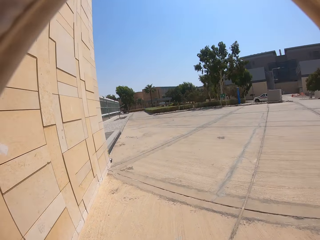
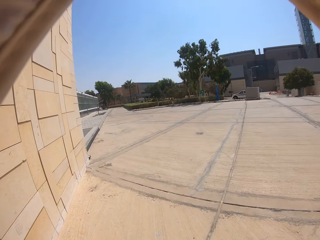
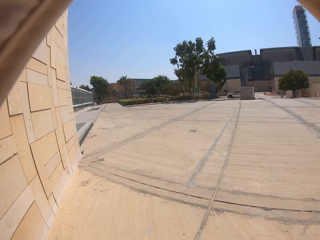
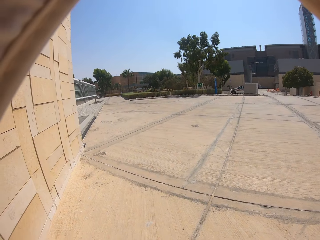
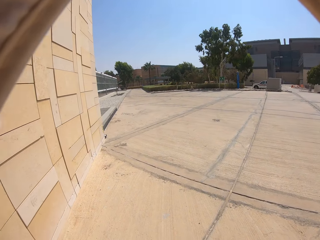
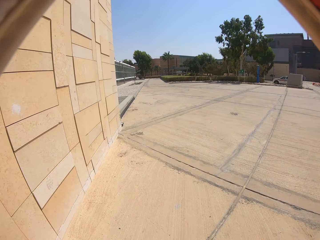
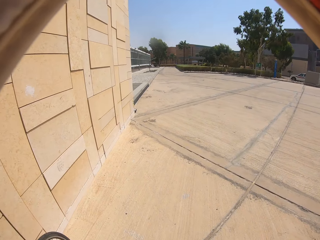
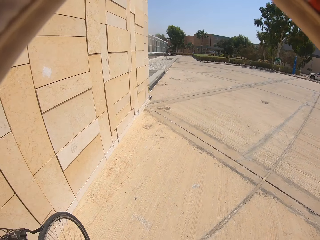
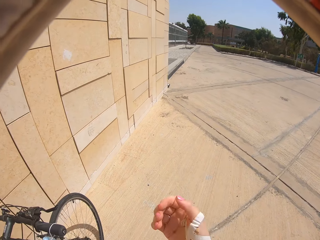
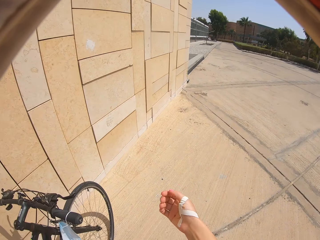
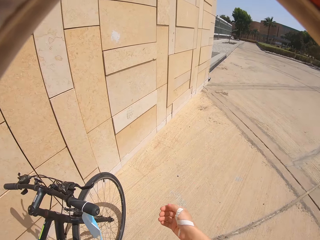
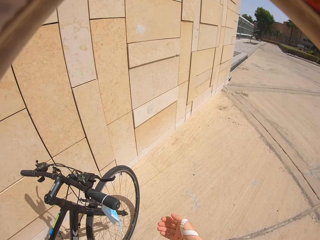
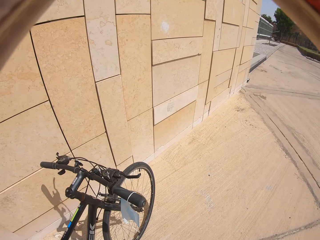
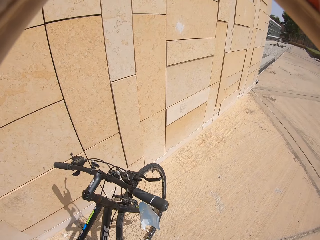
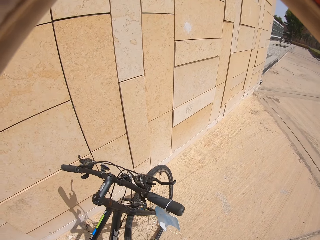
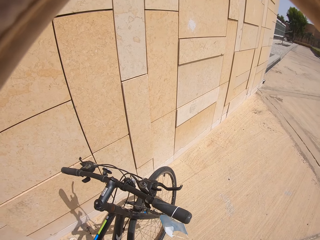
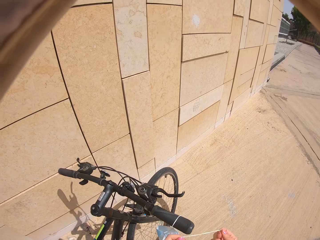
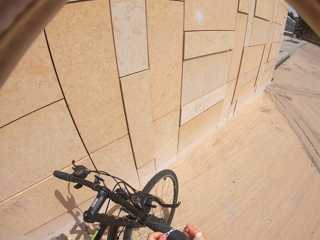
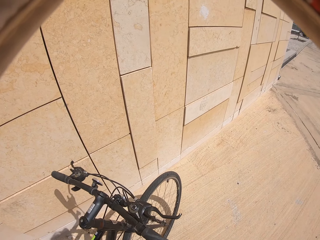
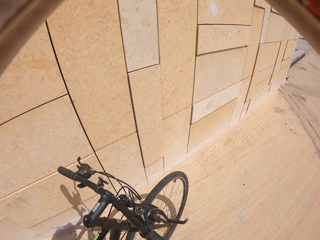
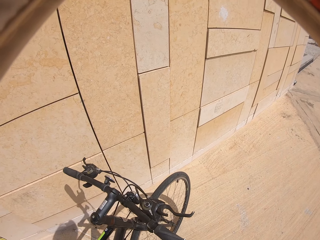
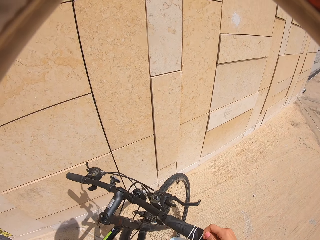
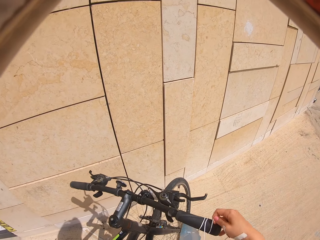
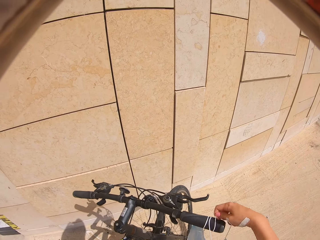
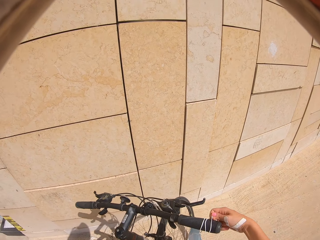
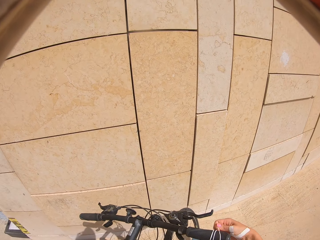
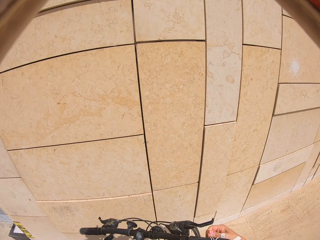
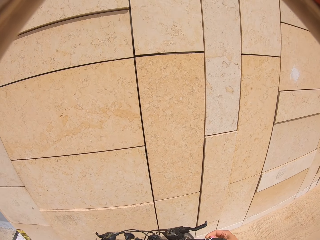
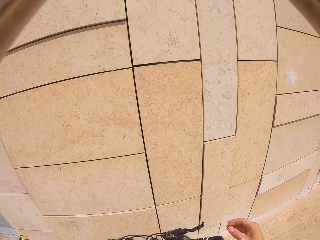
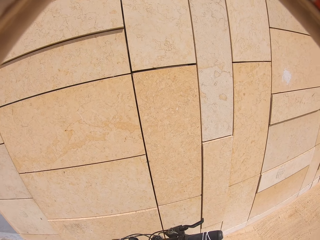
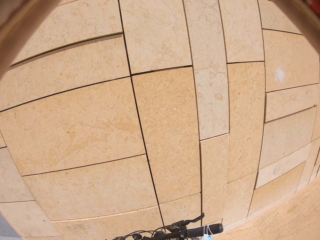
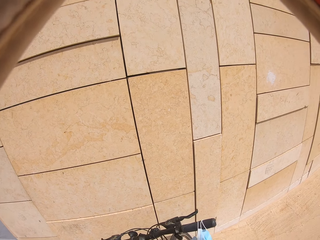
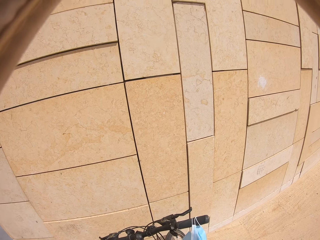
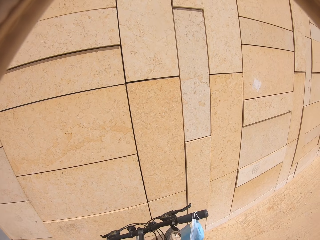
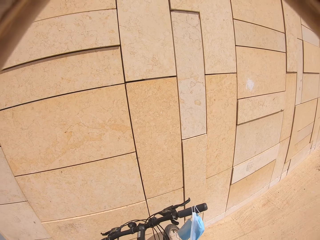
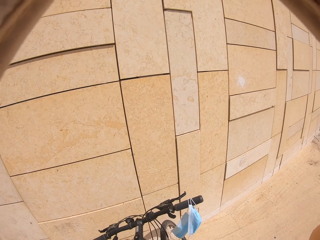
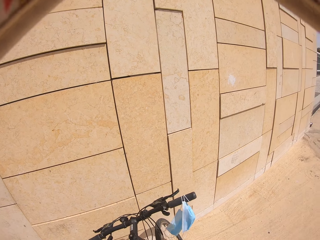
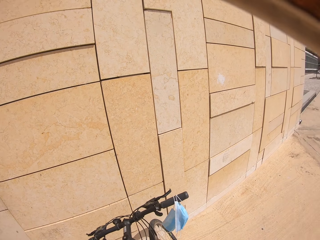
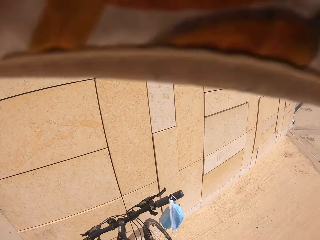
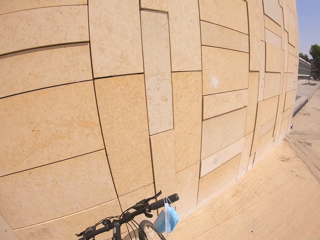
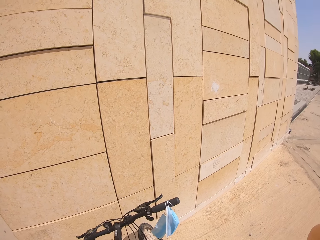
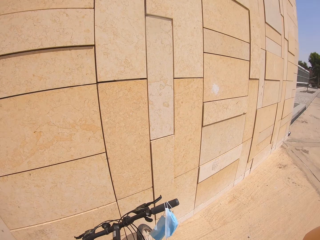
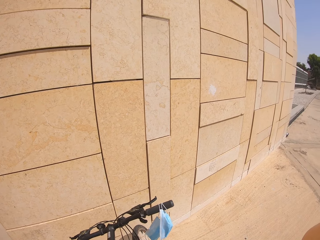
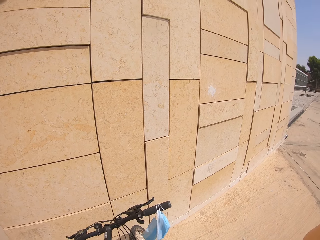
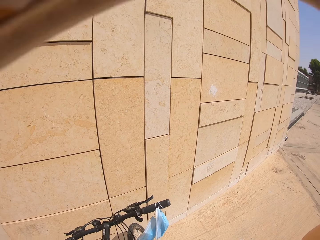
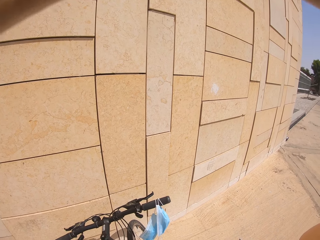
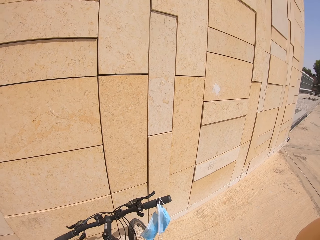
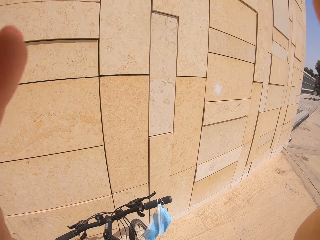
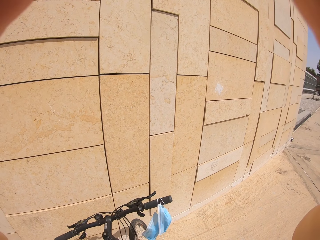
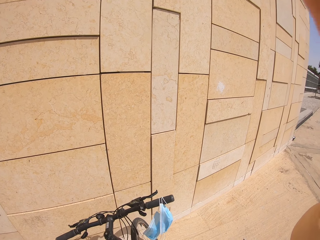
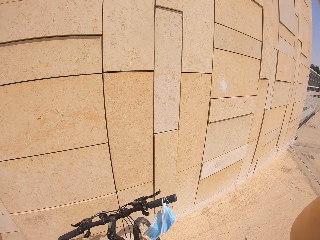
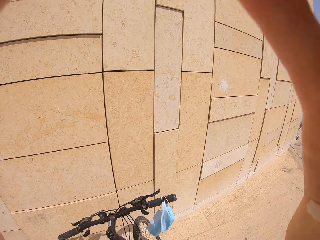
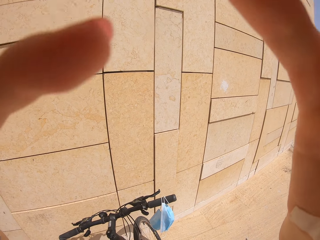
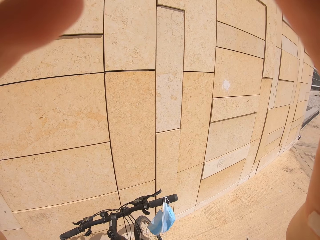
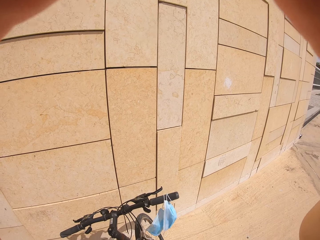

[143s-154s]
The camera wearer touches the mask. They roll the mask on the bicycle handle. They touch the cap.

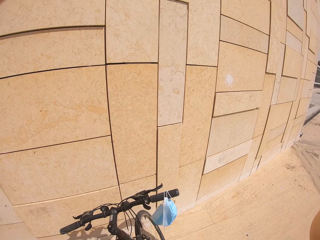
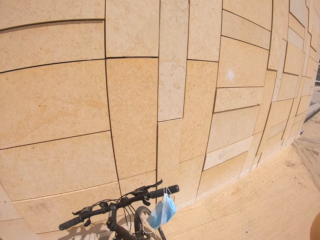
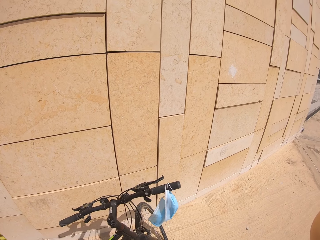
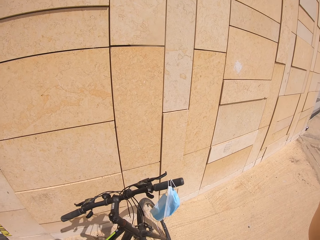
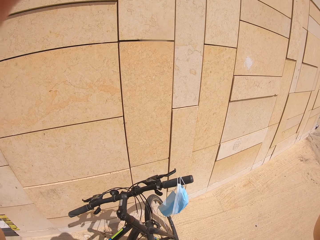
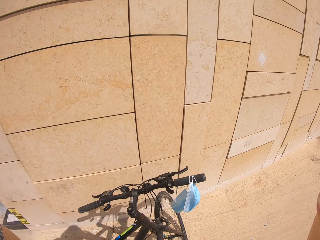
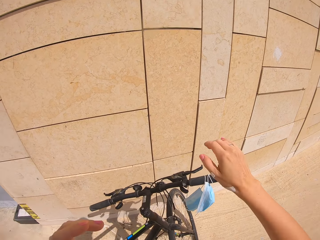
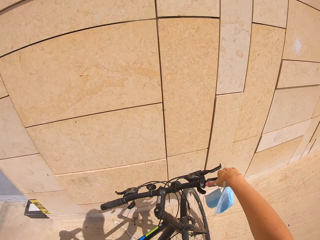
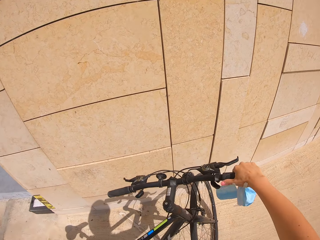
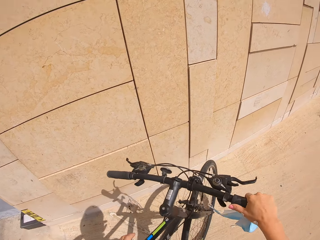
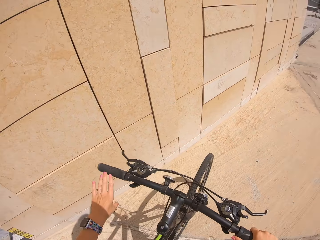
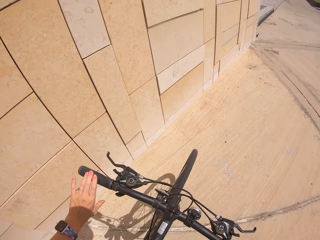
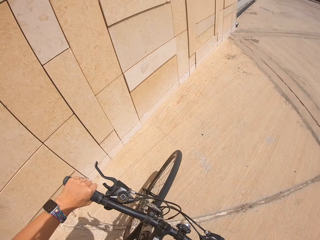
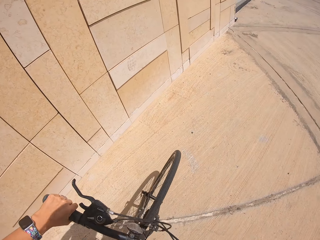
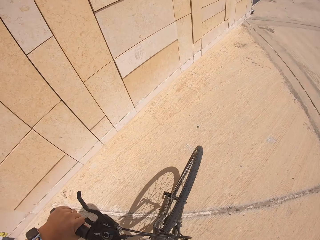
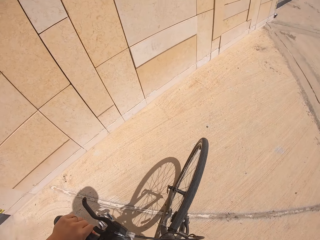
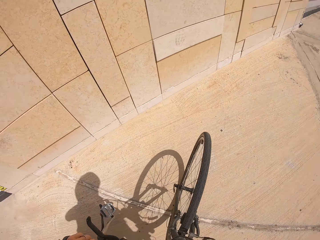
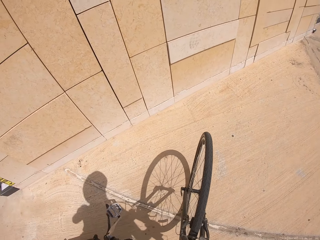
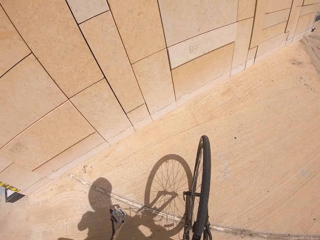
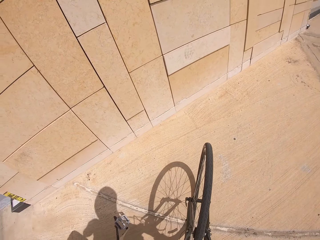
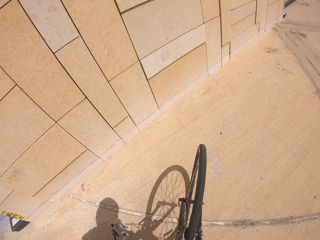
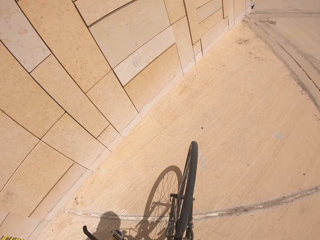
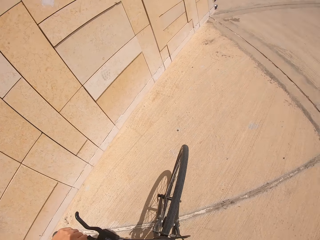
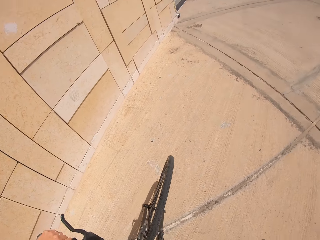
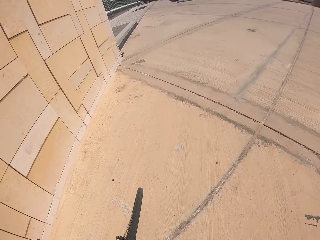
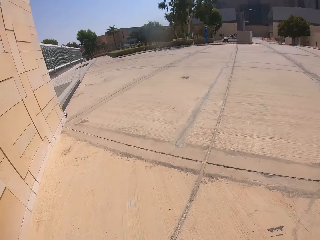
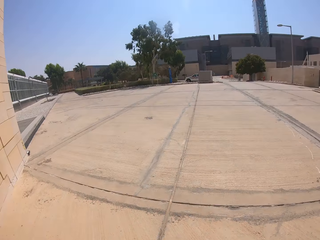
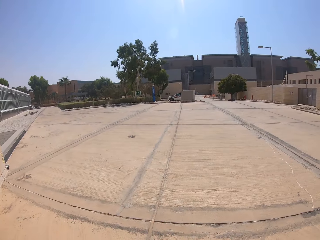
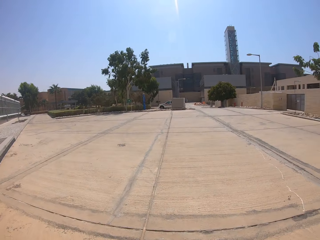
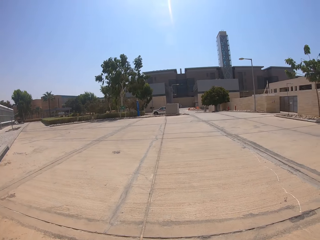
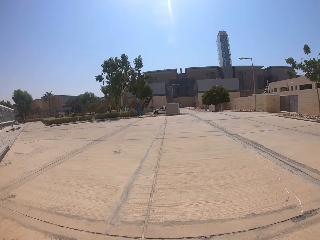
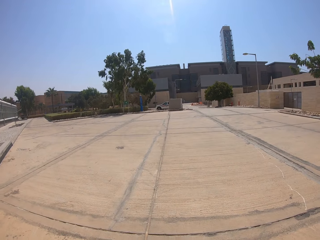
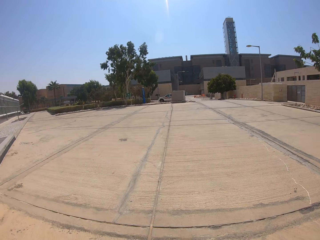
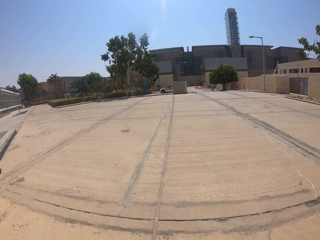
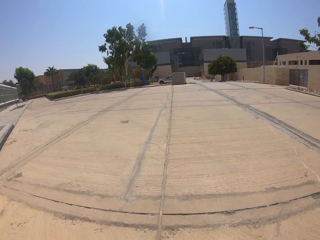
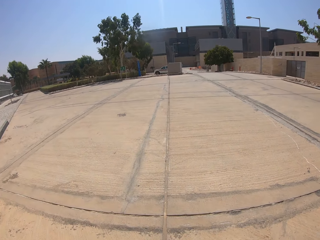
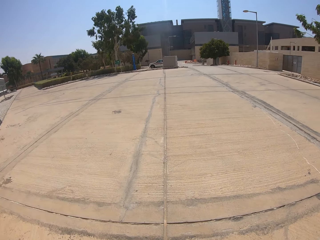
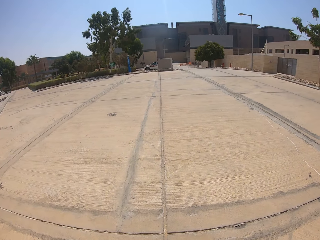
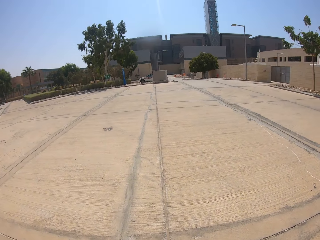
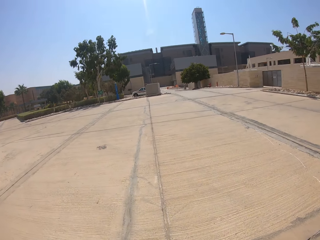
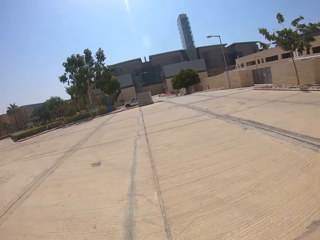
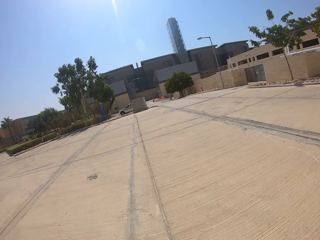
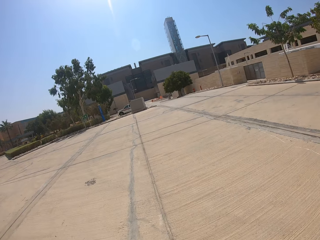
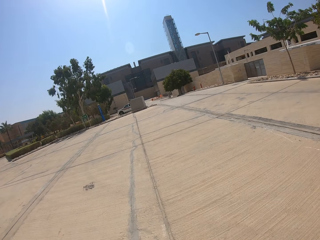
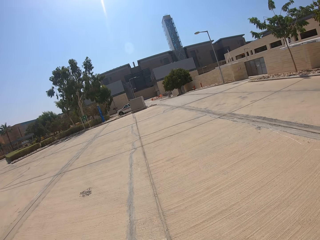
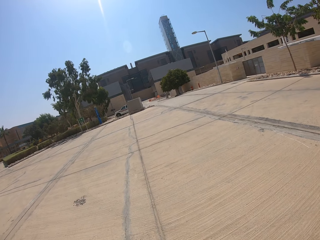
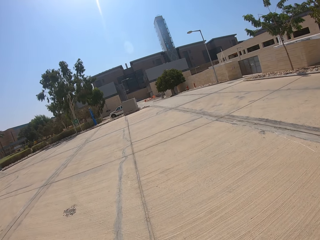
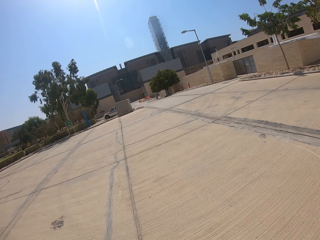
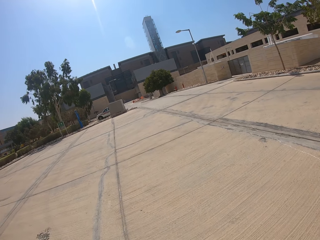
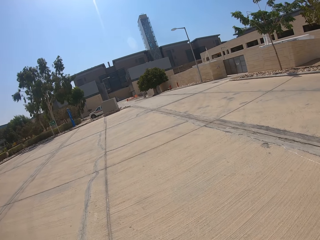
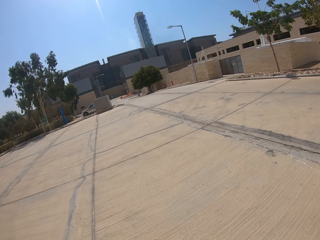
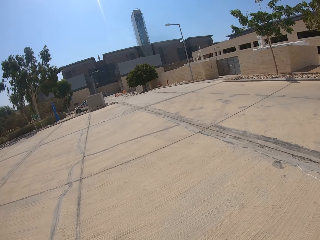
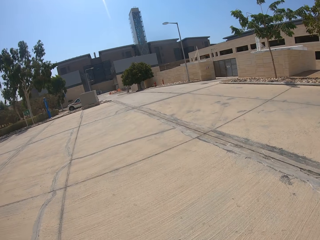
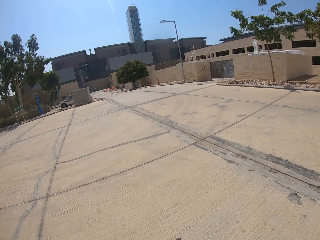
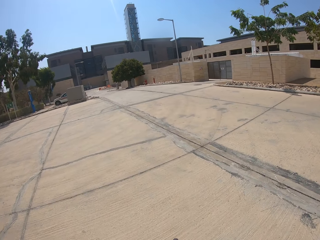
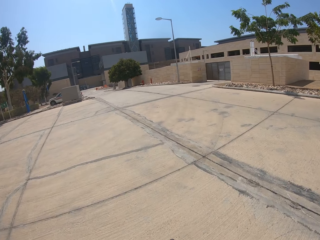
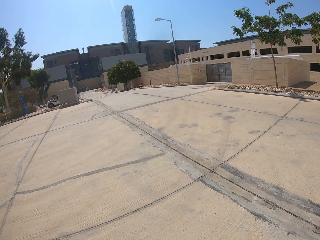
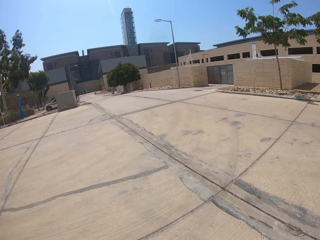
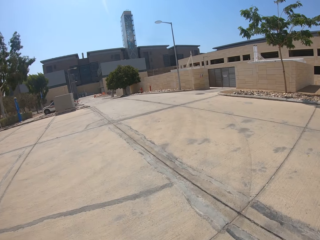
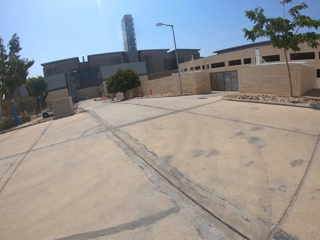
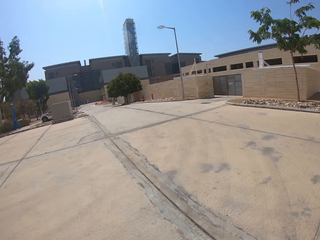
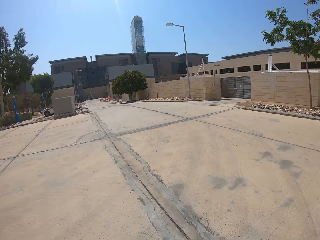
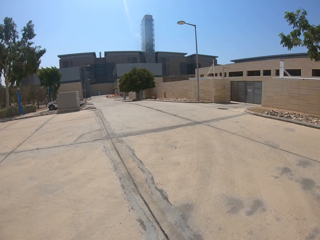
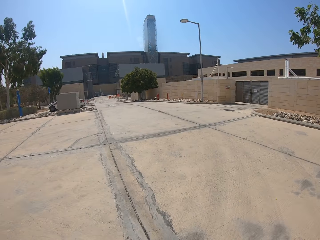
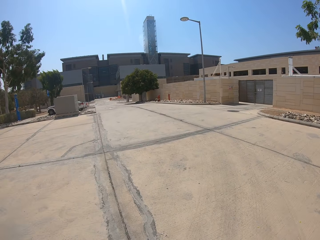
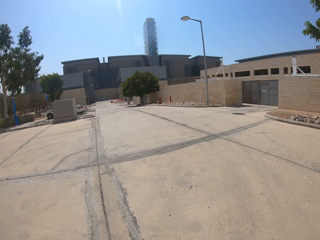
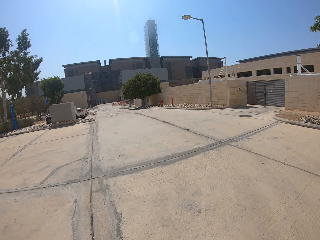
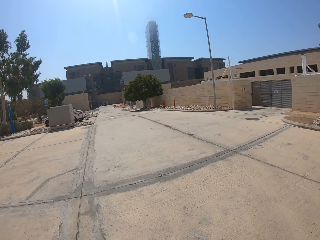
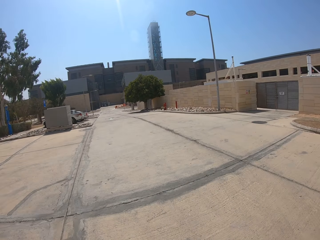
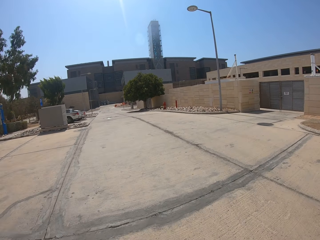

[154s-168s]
The camera wearer gets on the bicycle. They prepare for a ride. They cycle on the road.
